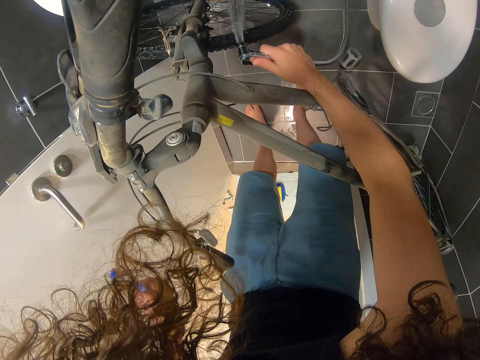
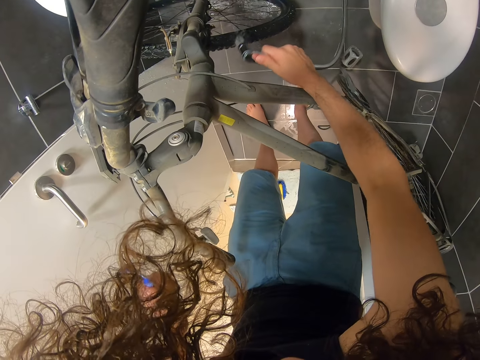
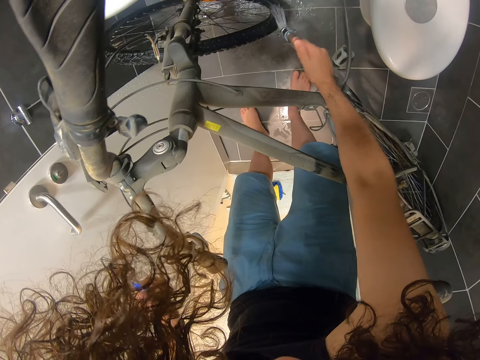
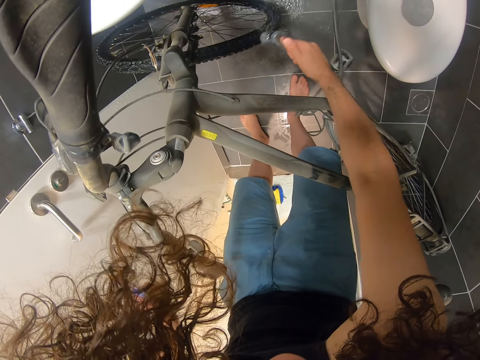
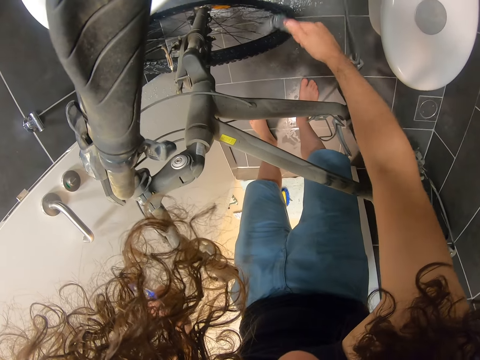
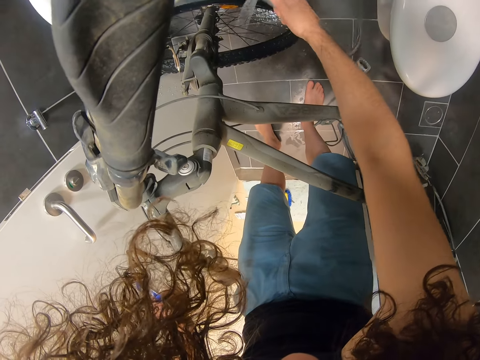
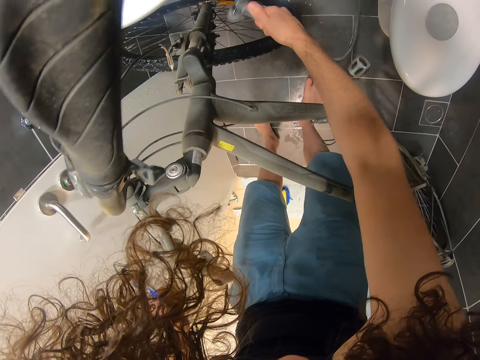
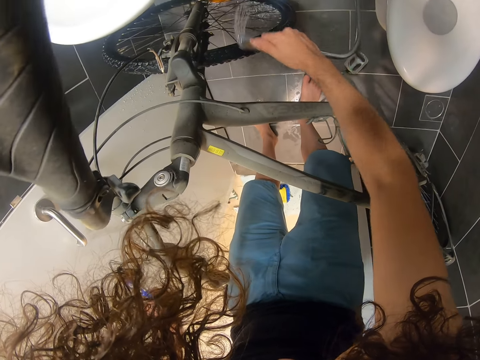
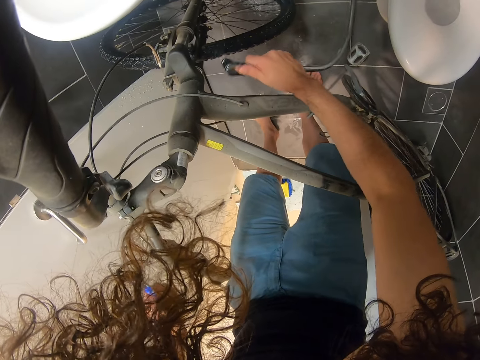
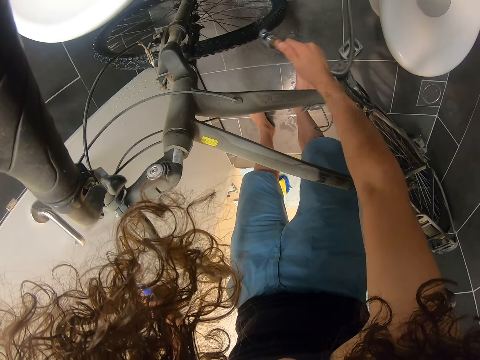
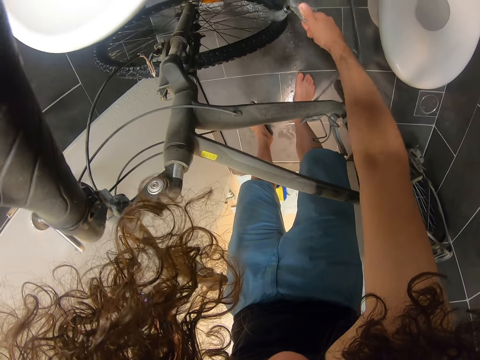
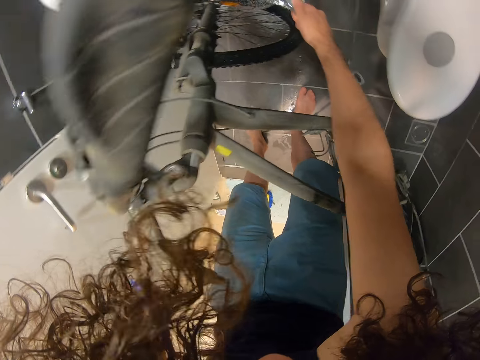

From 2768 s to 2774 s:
The camera wearer rinses the bicycle wheel with clean water.

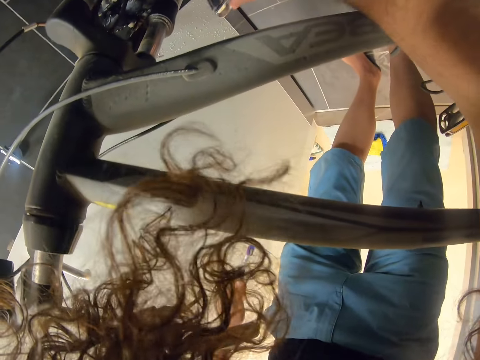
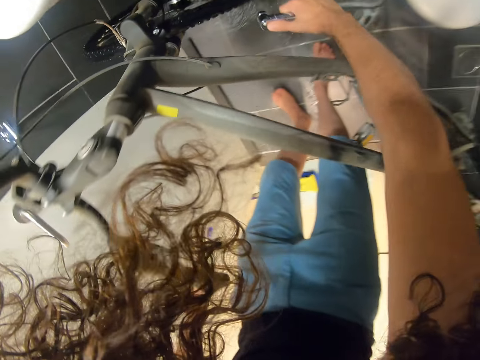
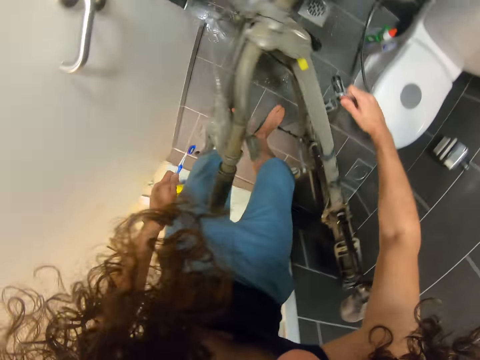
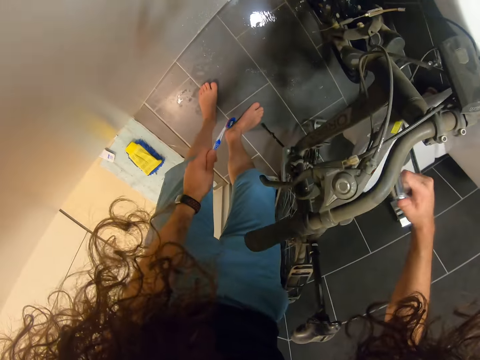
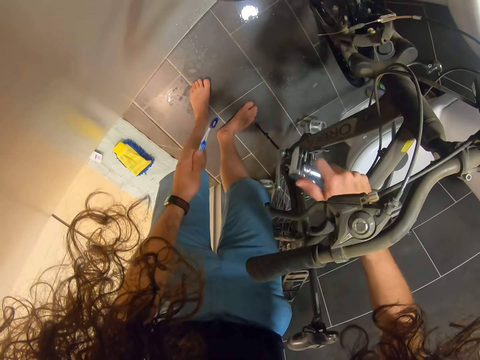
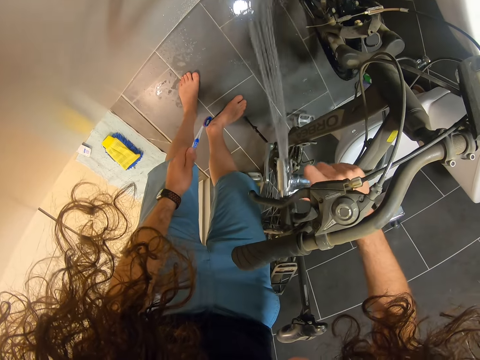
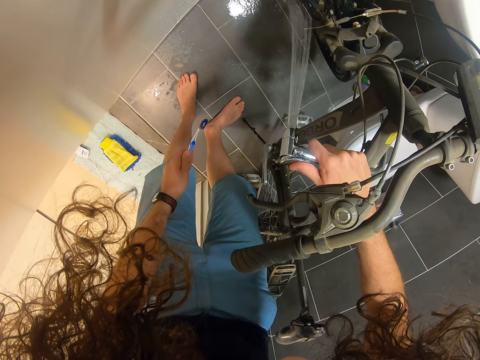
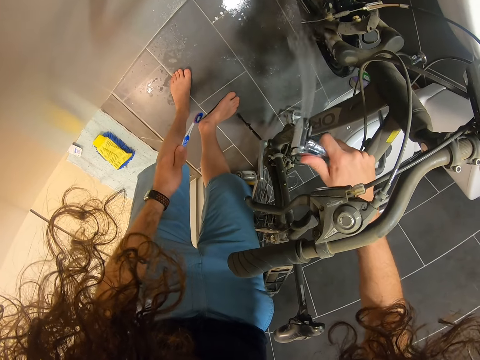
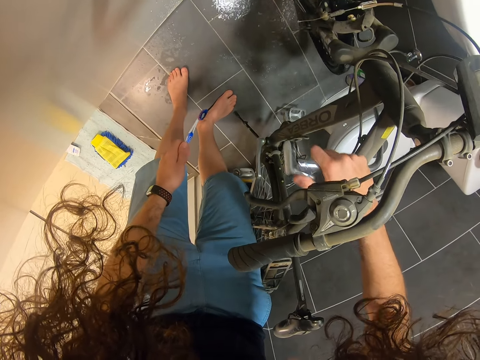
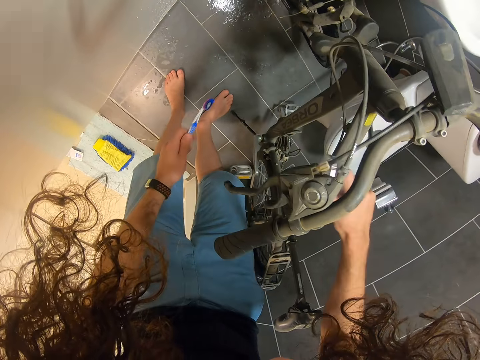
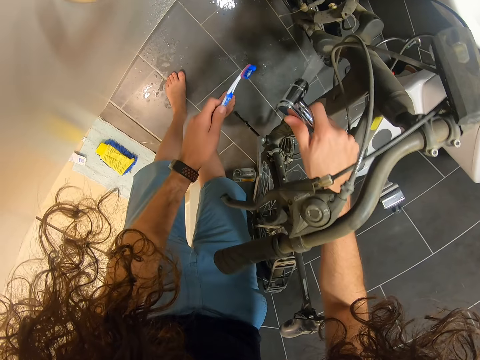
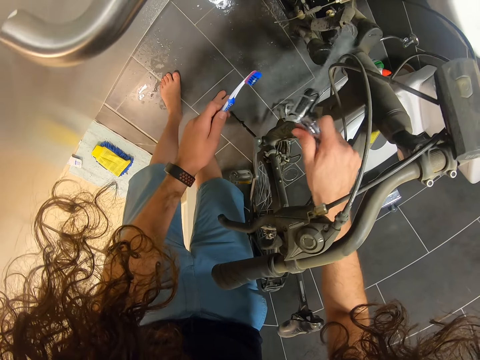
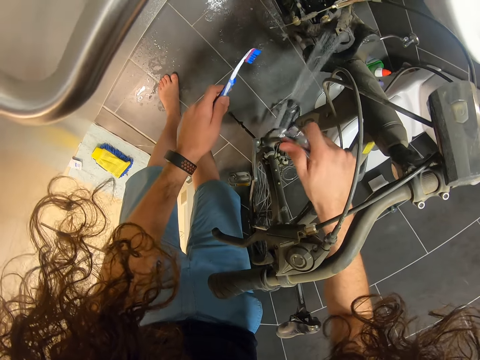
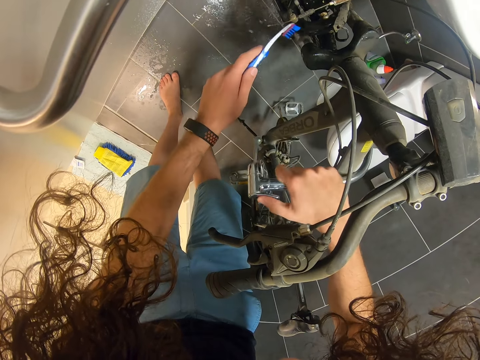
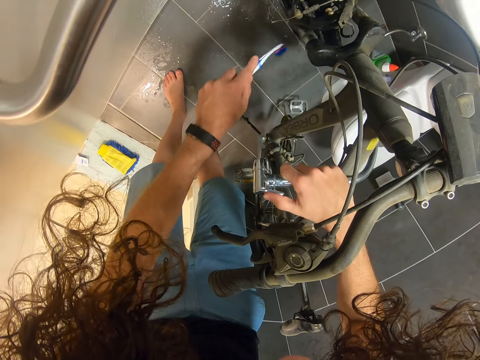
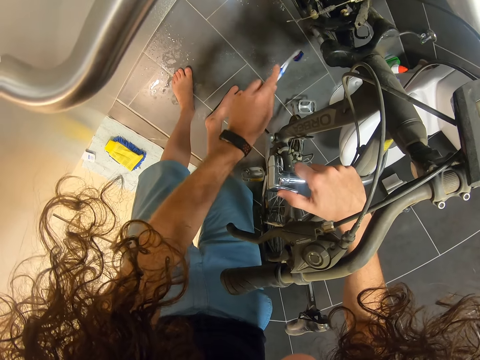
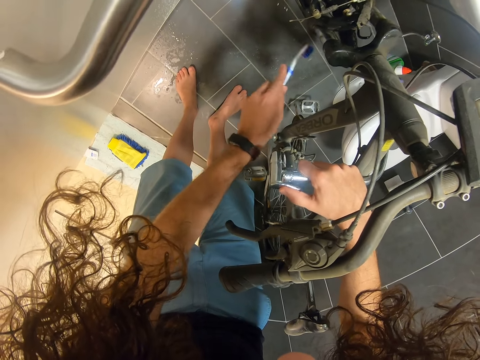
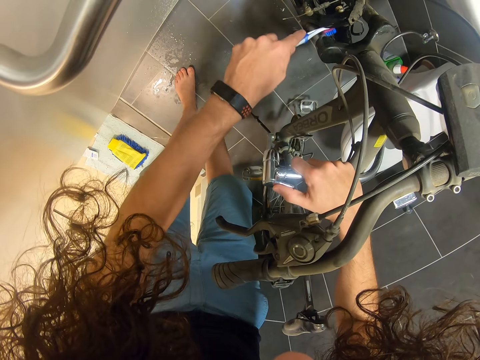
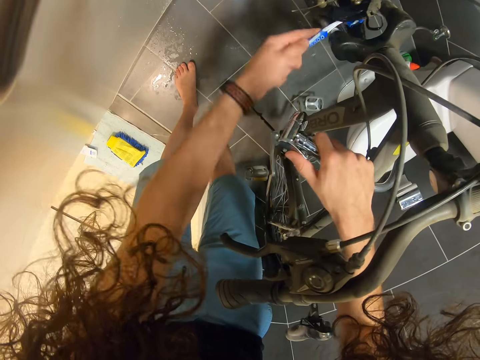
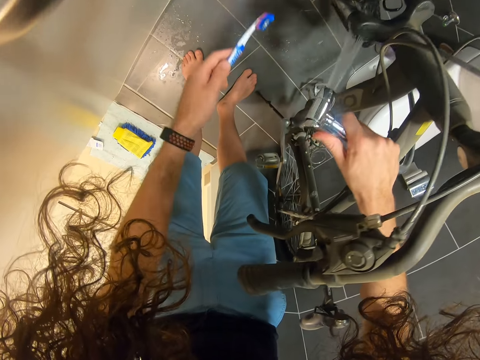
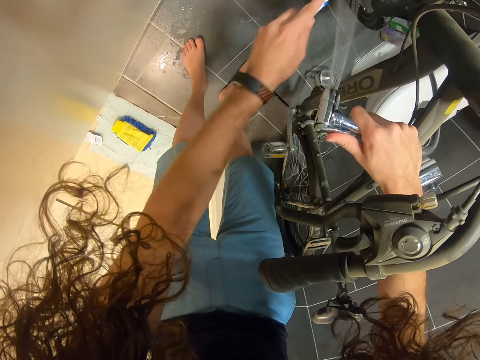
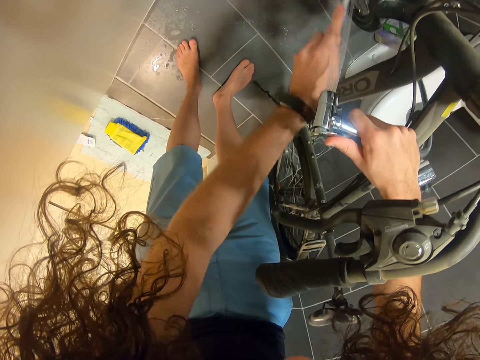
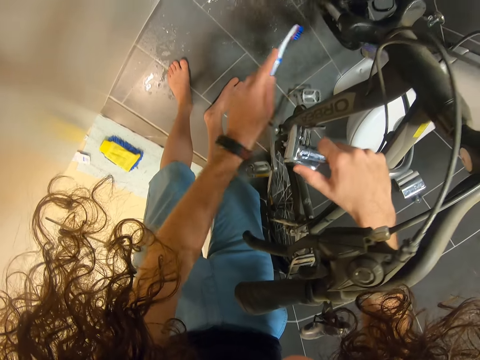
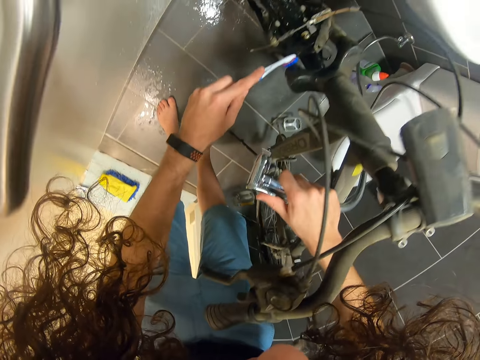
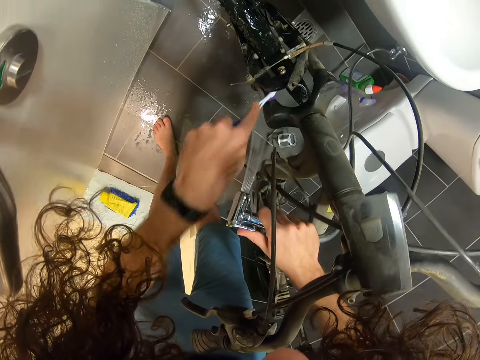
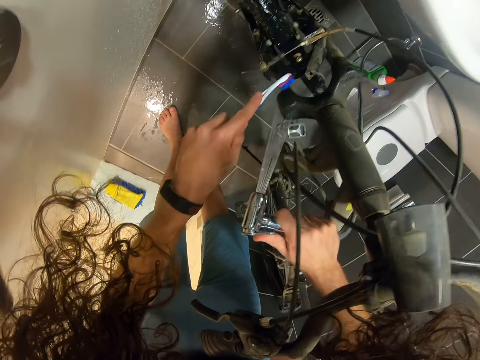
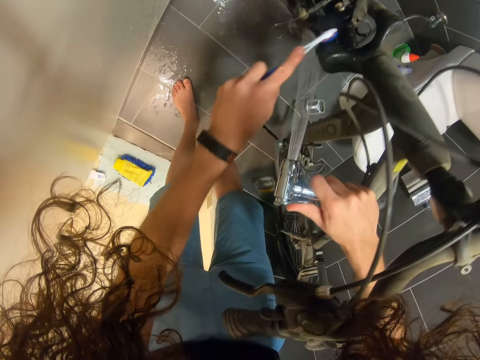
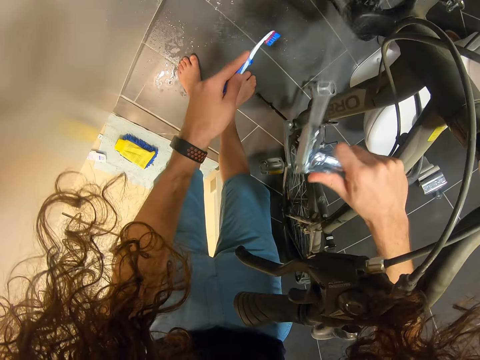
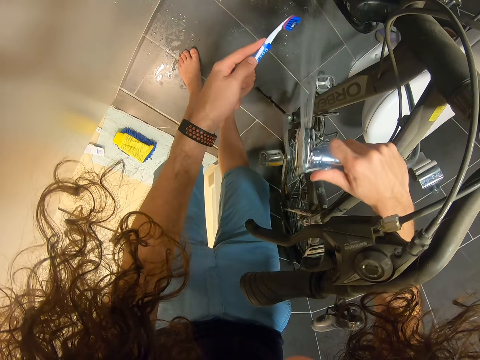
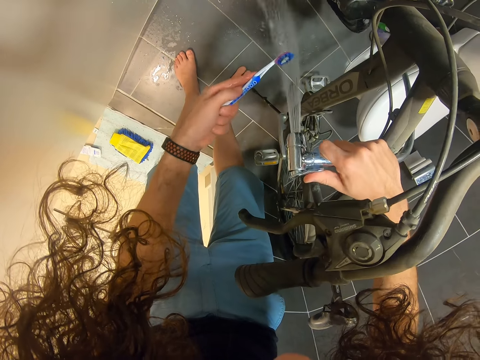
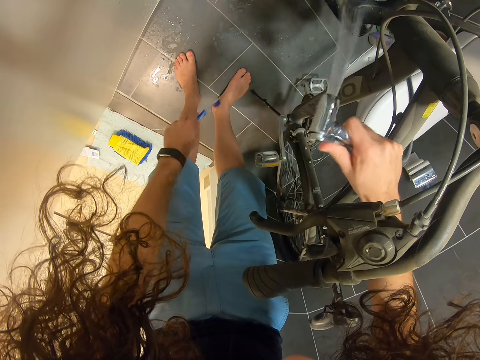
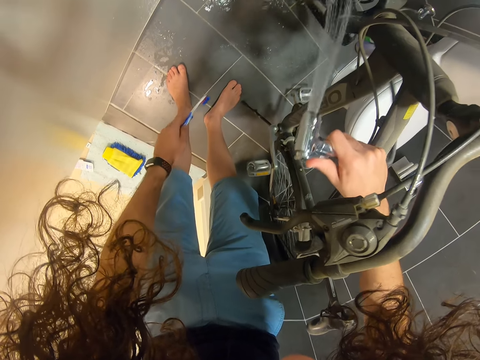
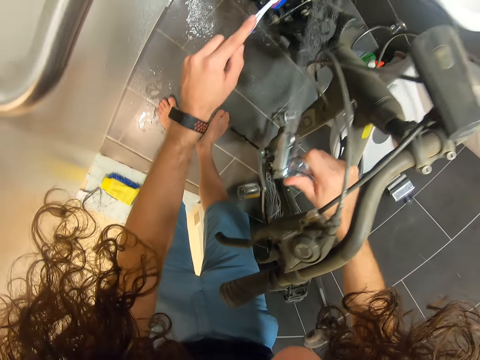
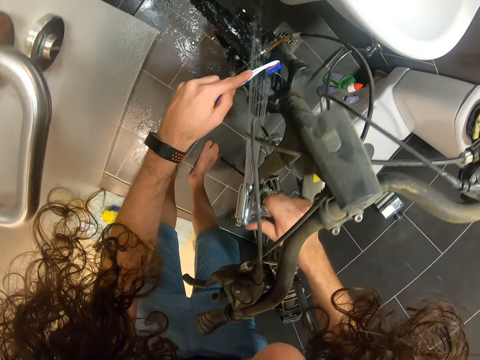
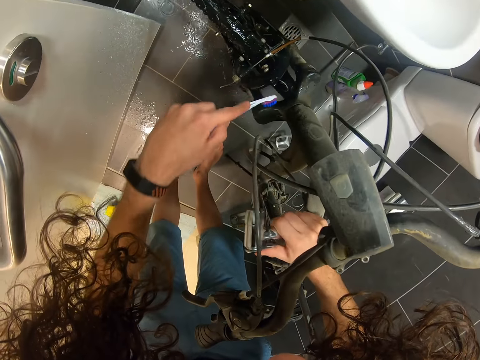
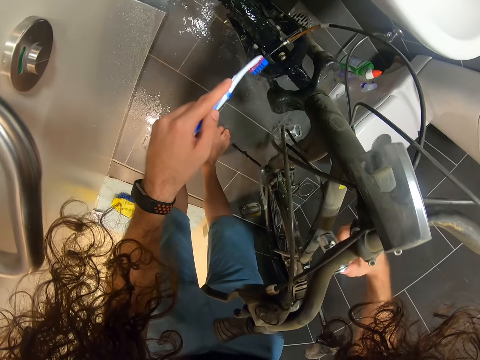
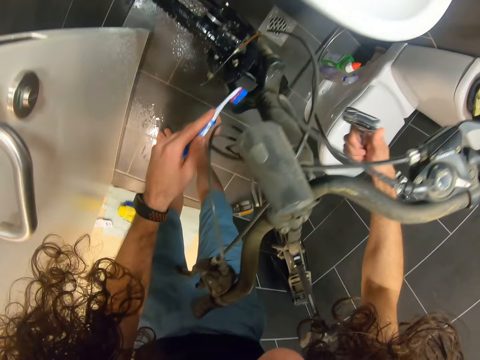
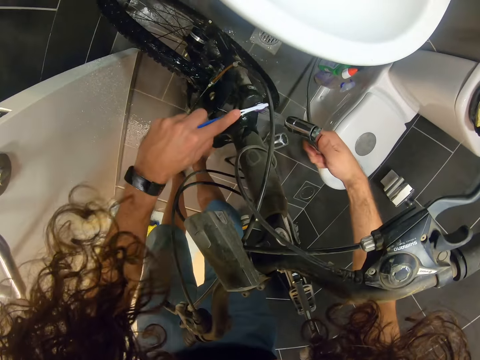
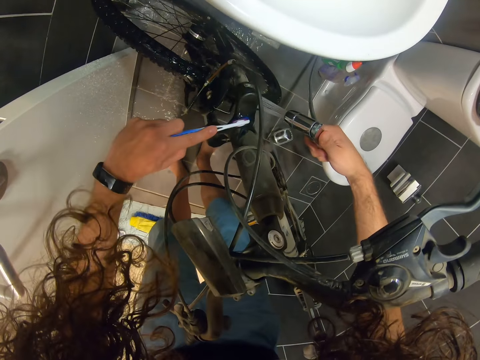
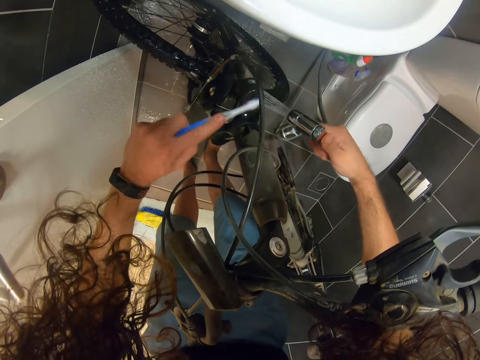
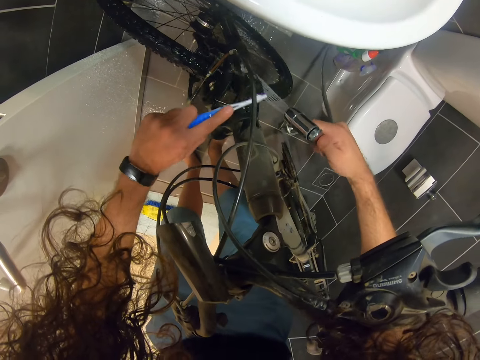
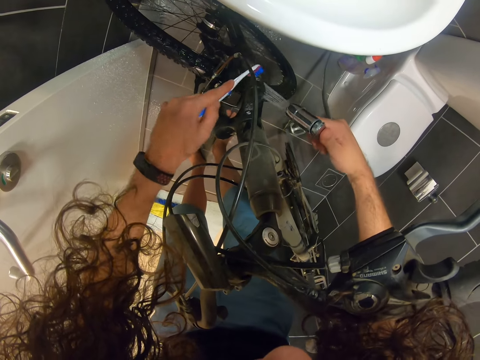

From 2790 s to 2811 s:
The camera wearer looks around. They rinse the bicycle wheel. They brush the bicycle. They rinse the bicycle. They rinse the toothbrush. They rinse the bicycle.
